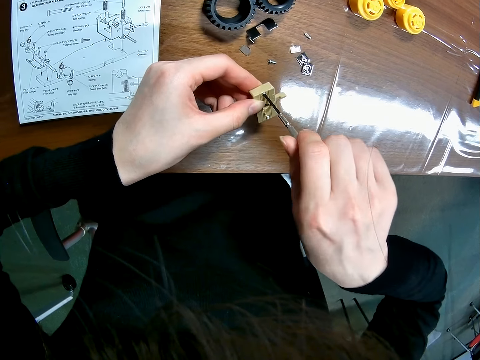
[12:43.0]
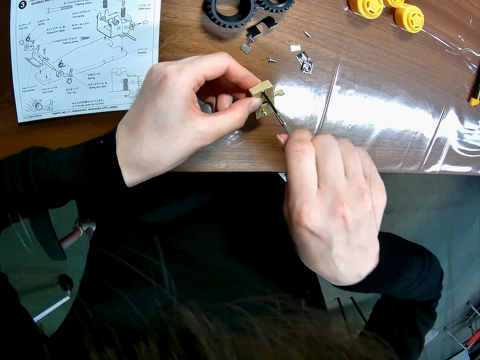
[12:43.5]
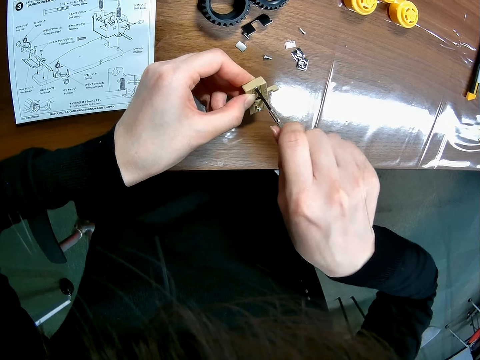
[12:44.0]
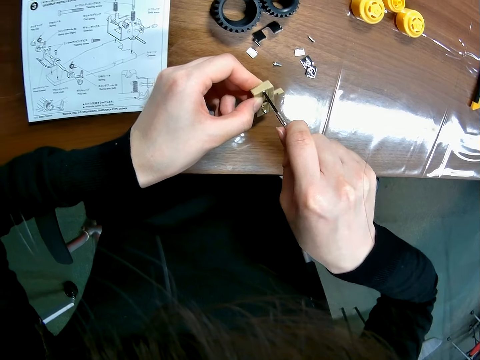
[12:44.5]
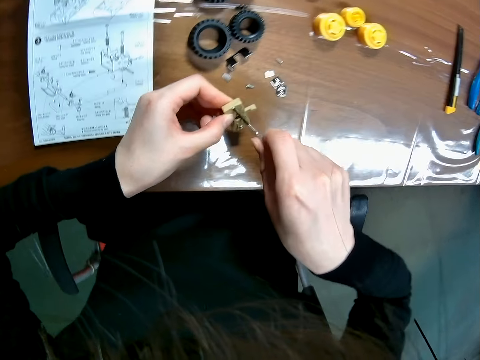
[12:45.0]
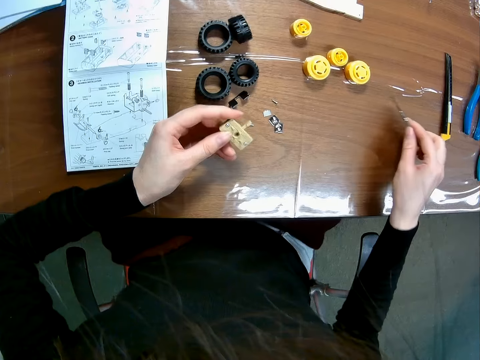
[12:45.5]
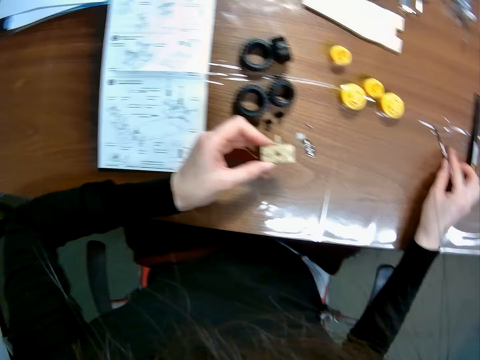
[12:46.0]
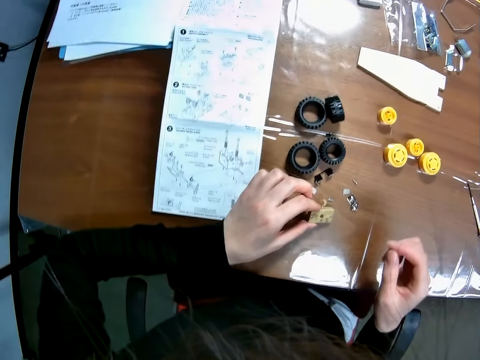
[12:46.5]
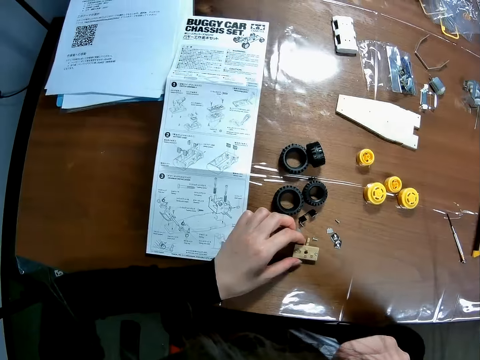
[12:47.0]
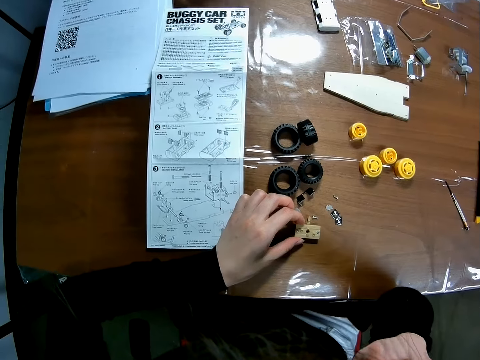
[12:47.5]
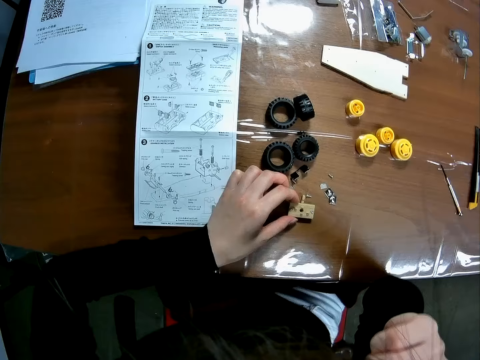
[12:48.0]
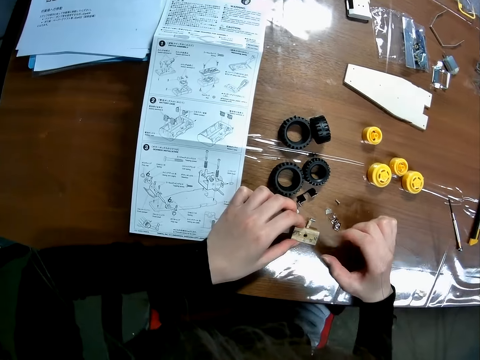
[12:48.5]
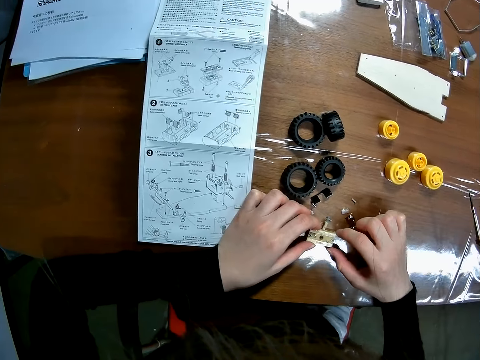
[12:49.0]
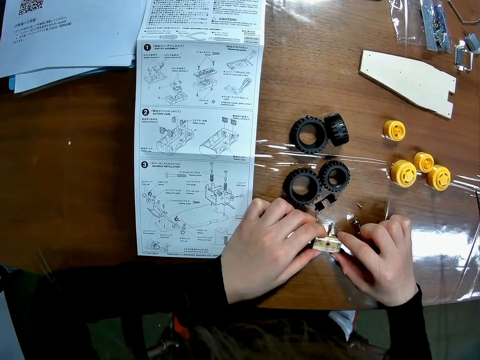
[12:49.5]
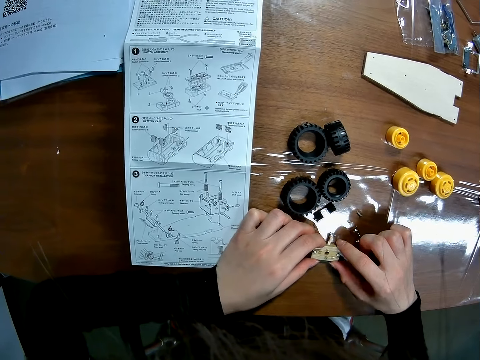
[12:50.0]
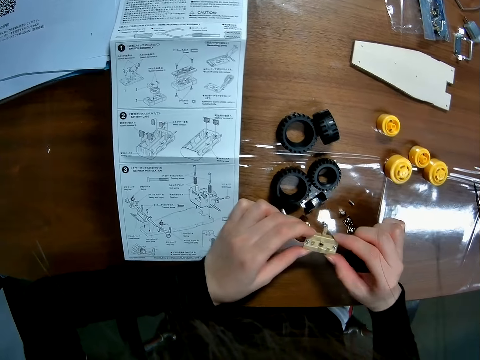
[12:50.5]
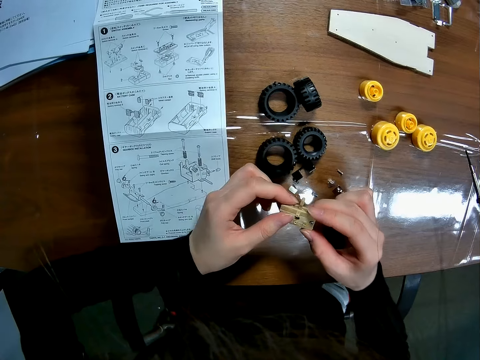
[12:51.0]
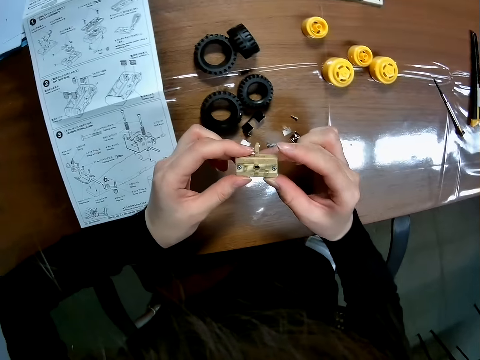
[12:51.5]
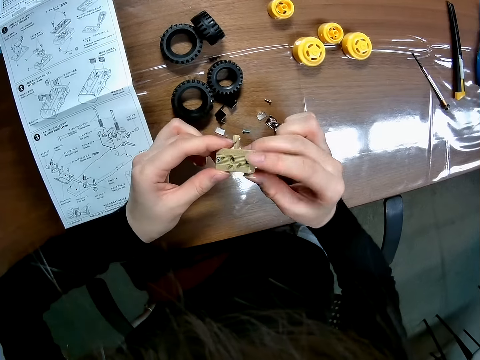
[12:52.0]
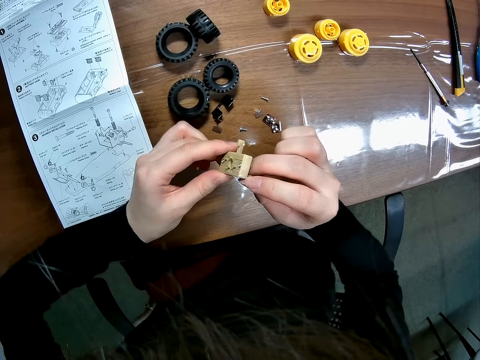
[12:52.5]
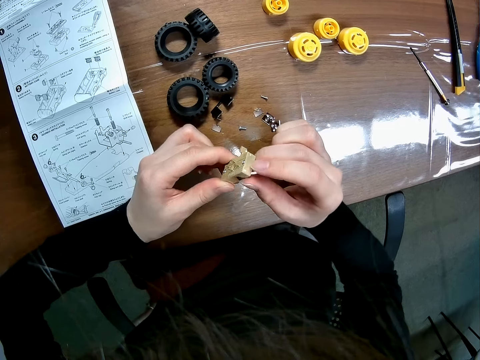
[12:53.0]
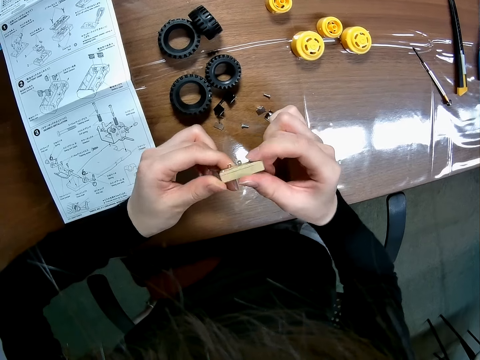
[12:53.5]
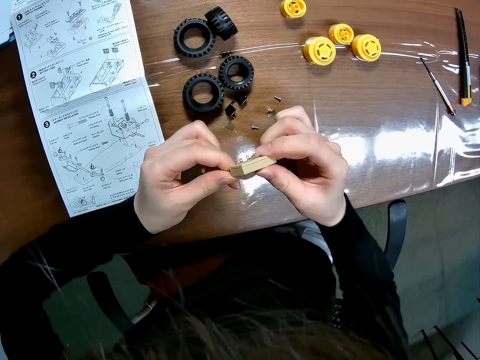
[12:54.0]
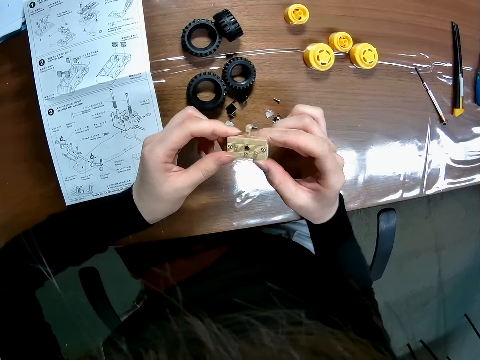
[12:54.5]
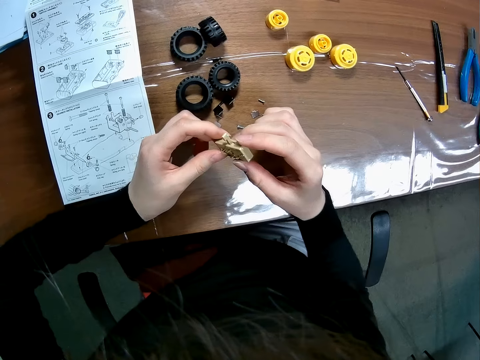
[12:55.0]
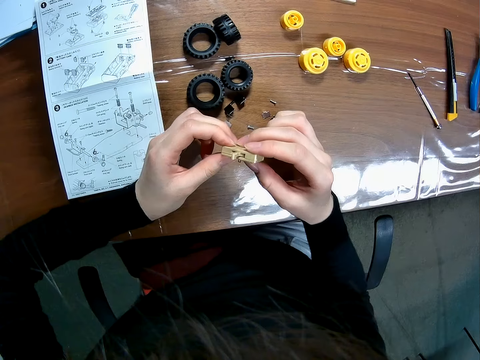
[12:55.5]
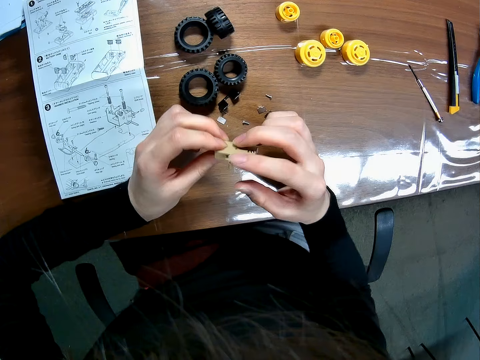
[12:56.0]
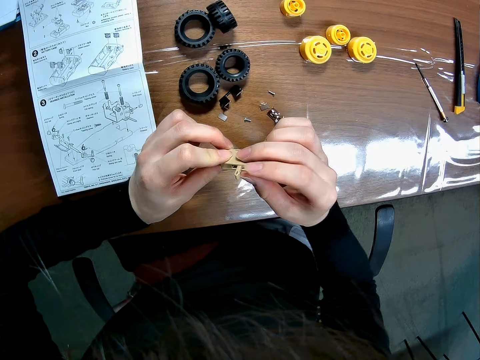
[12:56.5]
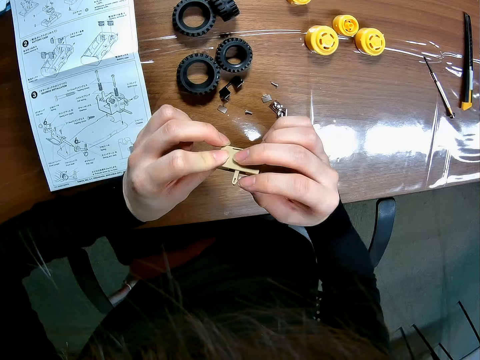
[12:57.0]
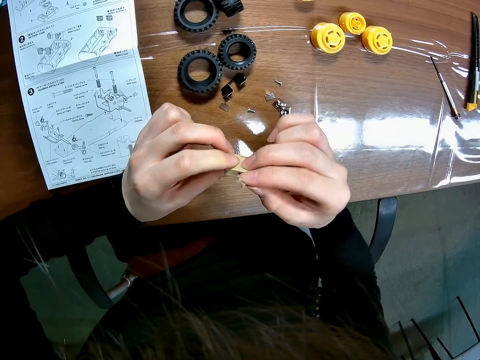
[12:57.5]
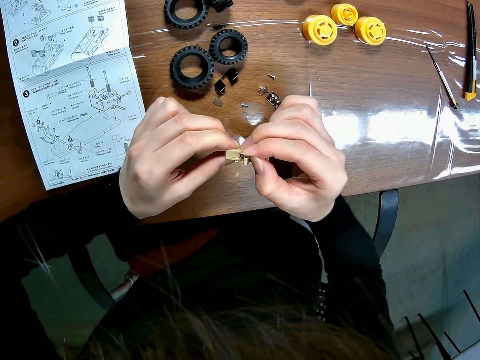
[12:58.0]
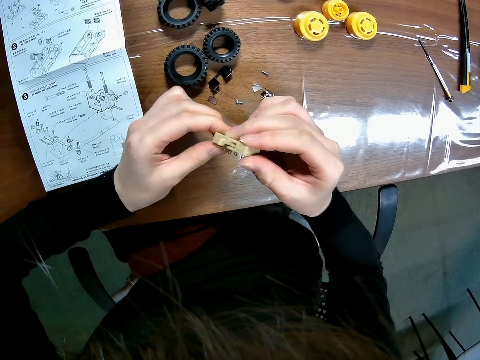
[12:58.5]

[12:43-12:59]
The camera wearer screws the toy car's component with the screwdriver. They drop the screwdriver on the table. They drop the toy car's component on the table. They touch something. They hold something. They pick the toy car's component with both hands. They turn the toy car's component.

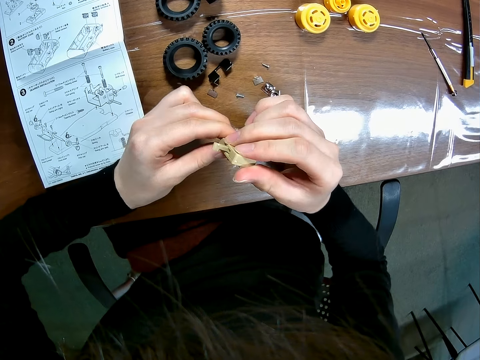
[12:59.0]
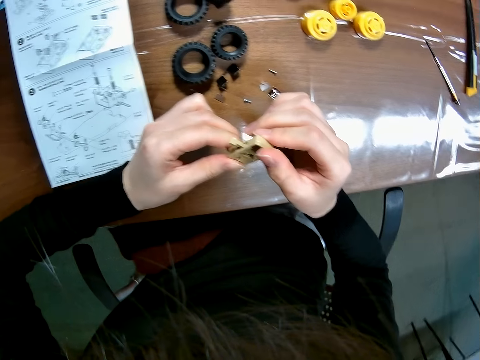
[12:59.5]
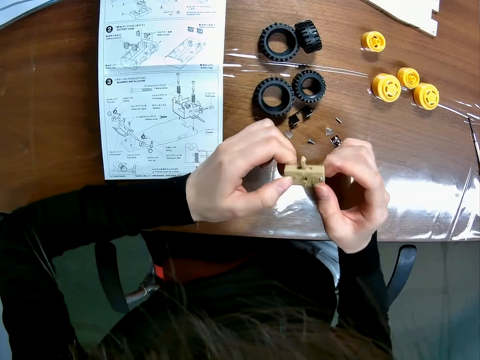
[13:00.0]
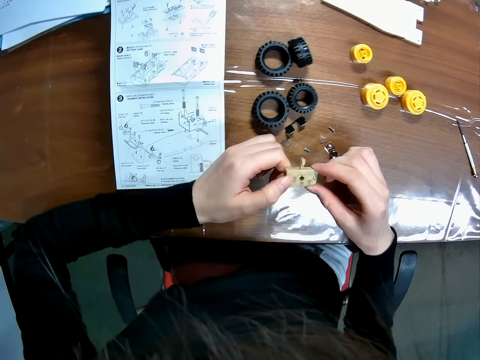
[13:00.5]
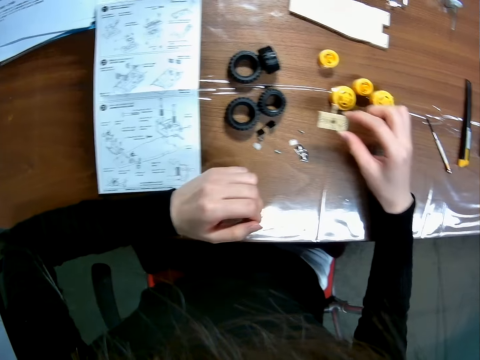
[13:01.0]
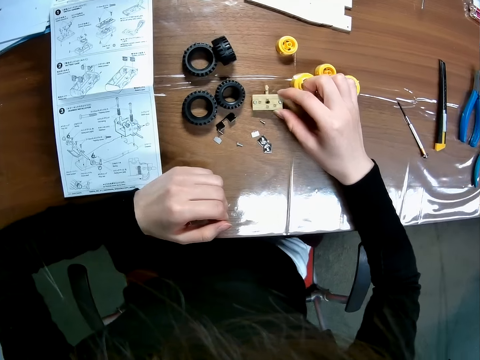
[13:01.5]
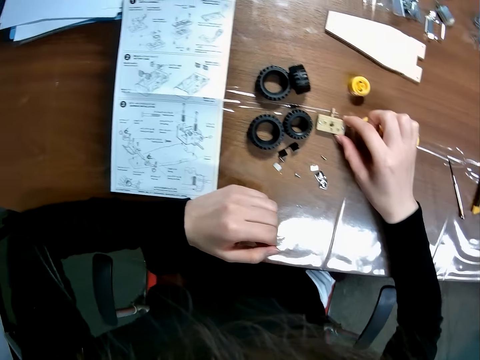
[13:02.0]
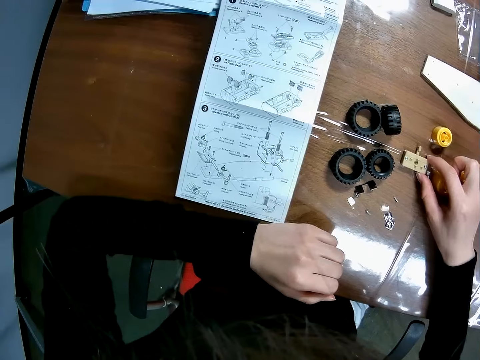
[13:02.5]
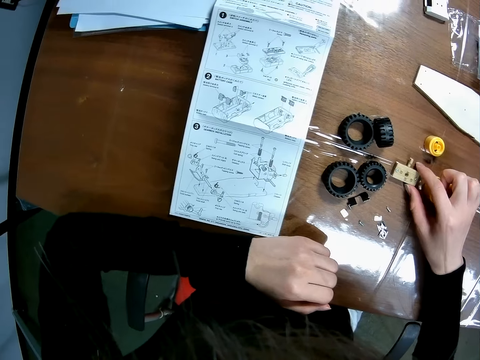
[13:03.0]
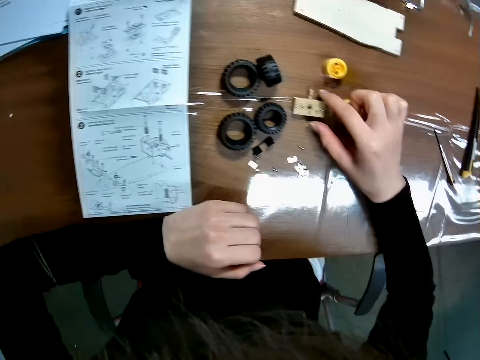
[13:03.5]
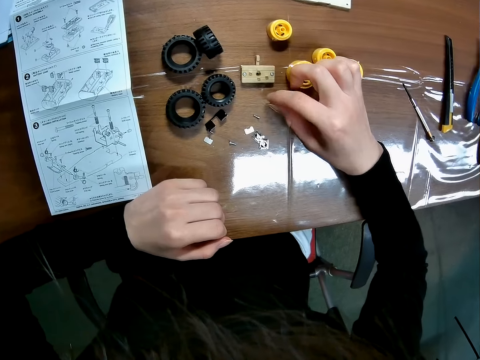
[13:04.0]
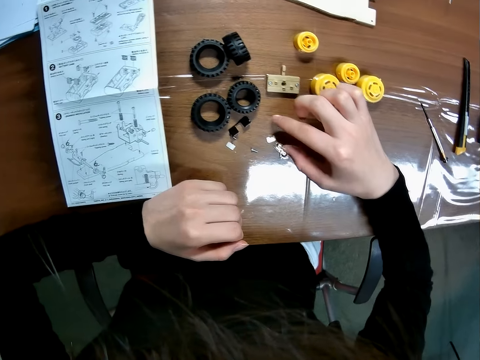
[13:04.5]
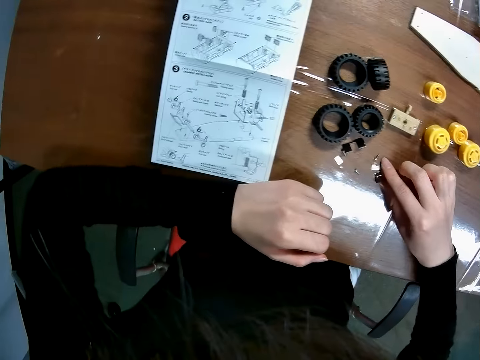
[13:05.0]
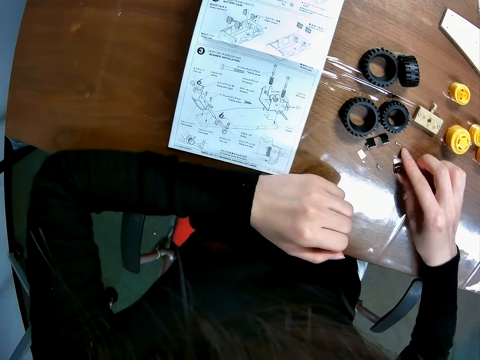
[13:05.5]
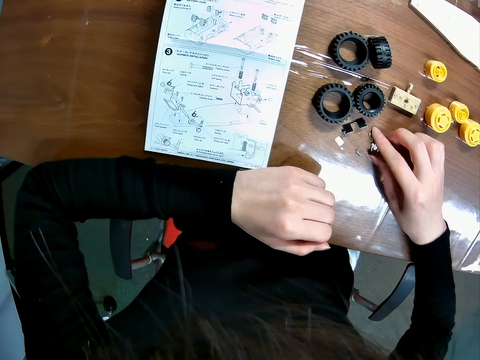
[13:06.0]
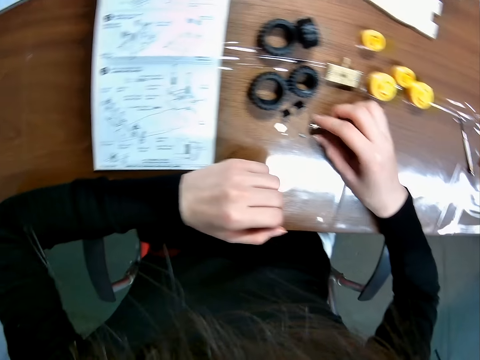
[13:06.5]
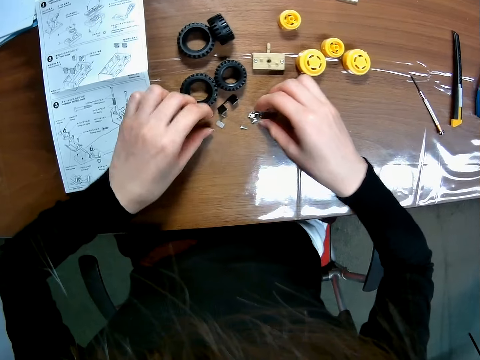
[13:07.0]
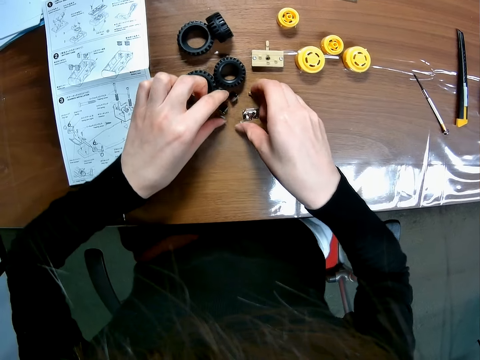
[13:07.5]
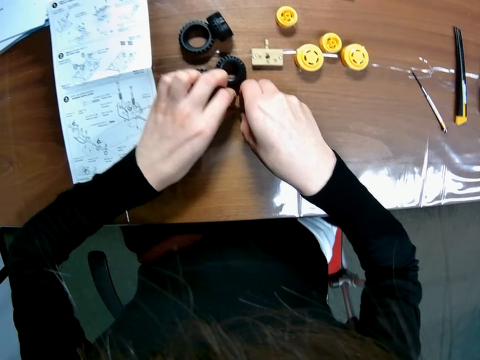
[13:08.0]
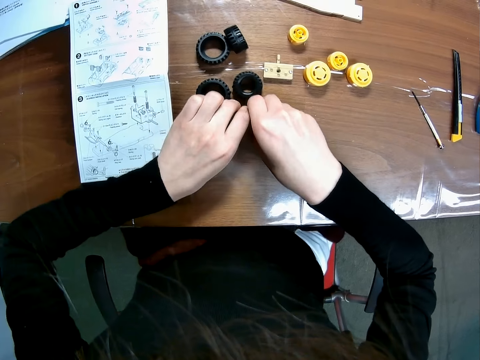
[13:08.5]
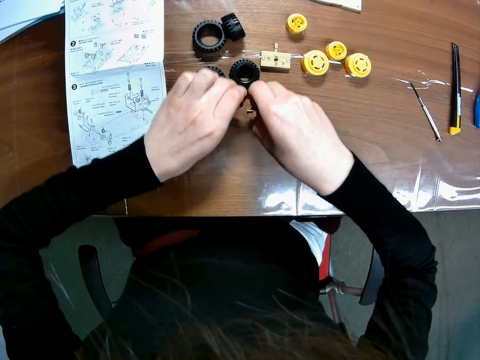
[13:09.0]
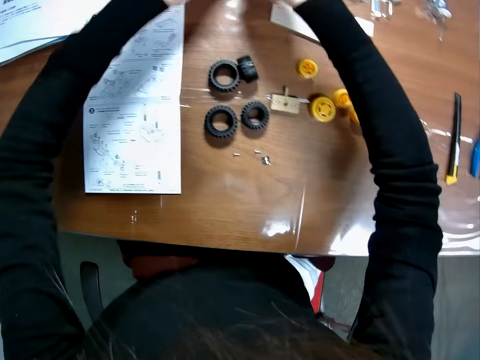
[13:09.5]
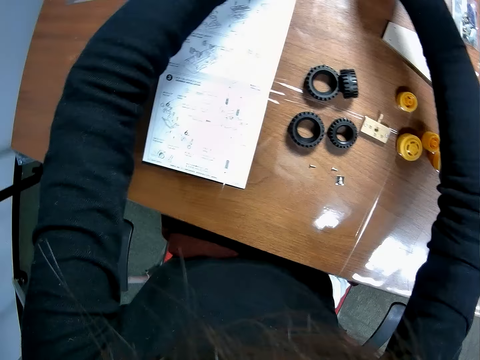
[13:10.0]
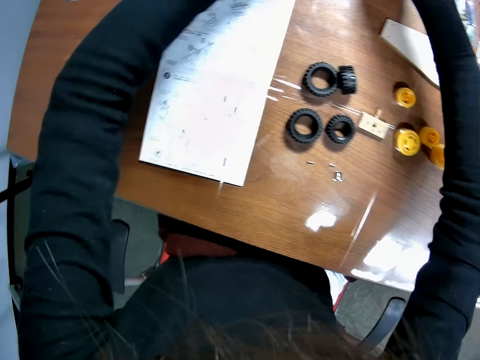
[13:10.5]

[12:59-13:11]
The camera wearer drops the toy car's component on the table. They move the screws on the table. They collect the bolts on the table.
